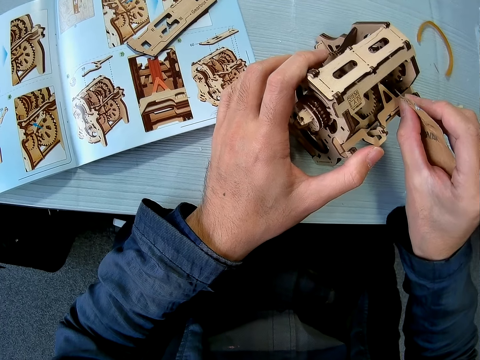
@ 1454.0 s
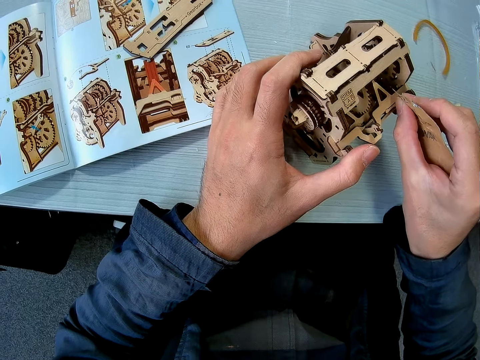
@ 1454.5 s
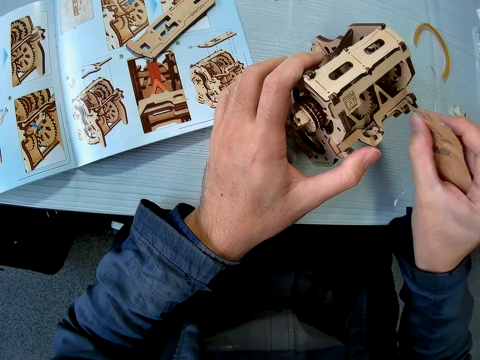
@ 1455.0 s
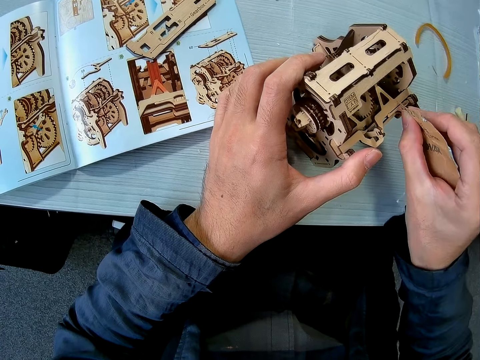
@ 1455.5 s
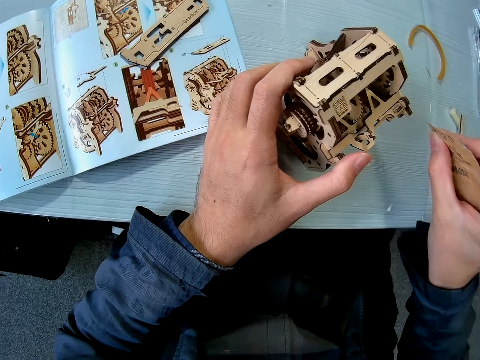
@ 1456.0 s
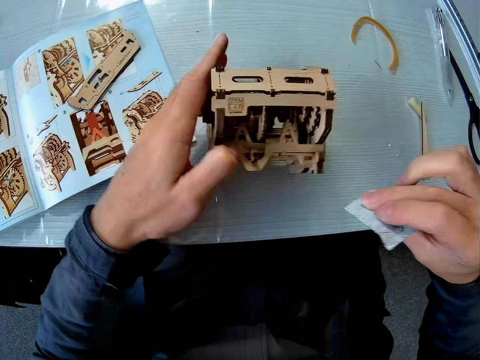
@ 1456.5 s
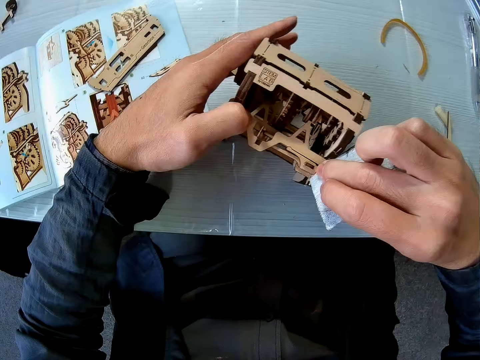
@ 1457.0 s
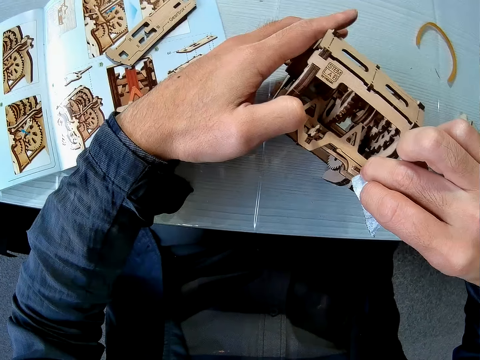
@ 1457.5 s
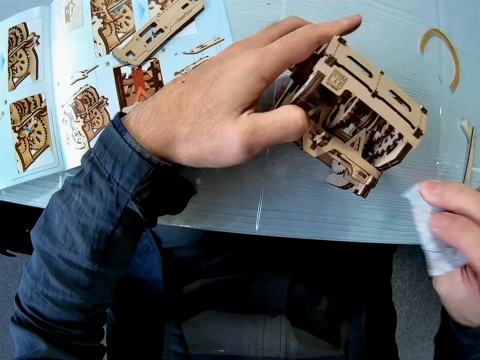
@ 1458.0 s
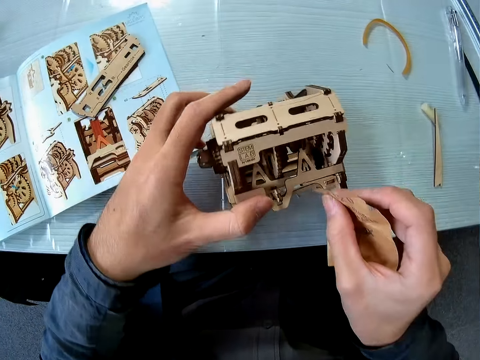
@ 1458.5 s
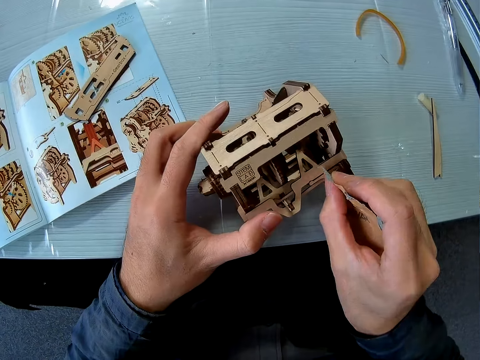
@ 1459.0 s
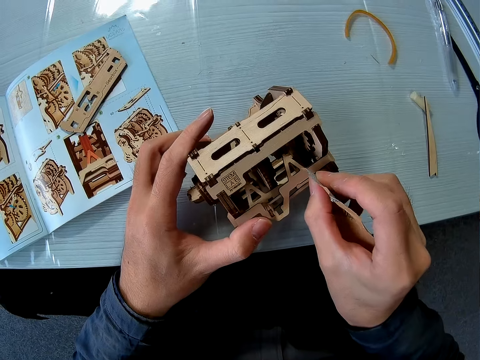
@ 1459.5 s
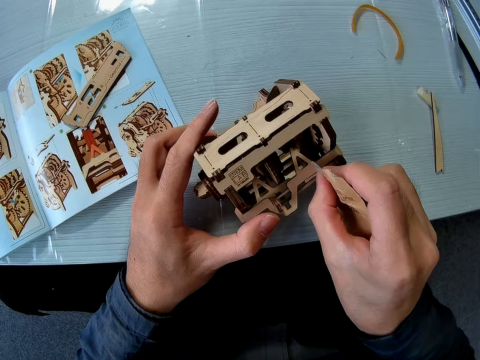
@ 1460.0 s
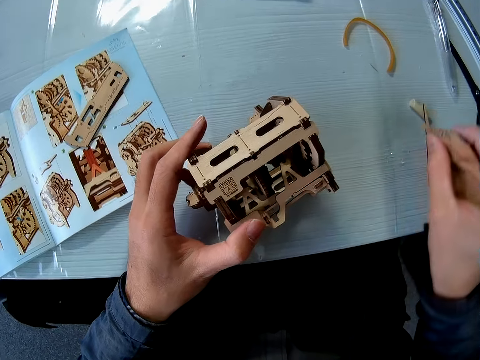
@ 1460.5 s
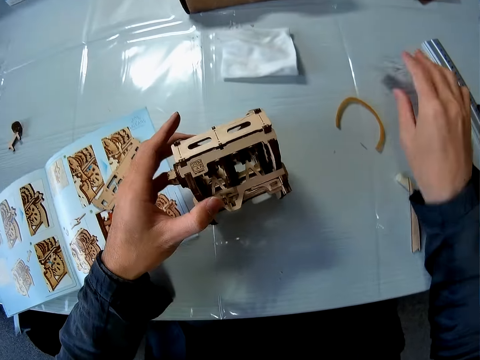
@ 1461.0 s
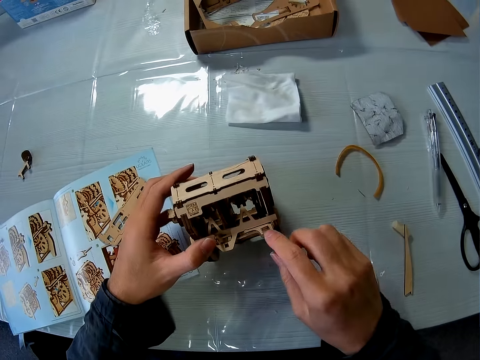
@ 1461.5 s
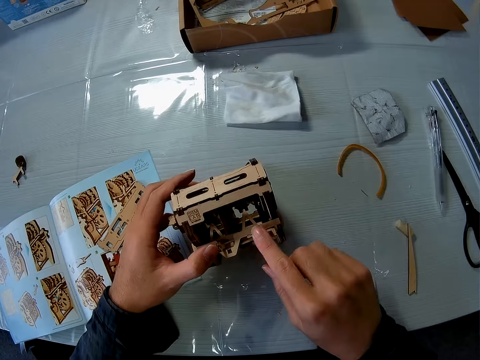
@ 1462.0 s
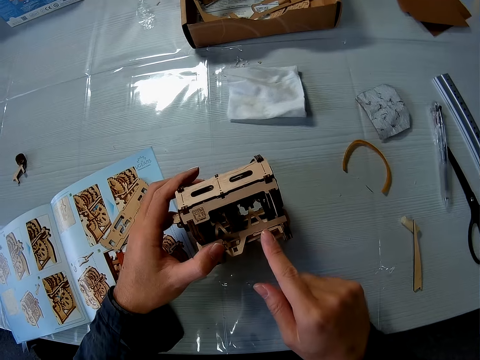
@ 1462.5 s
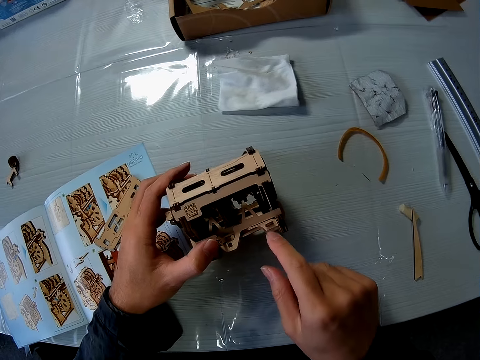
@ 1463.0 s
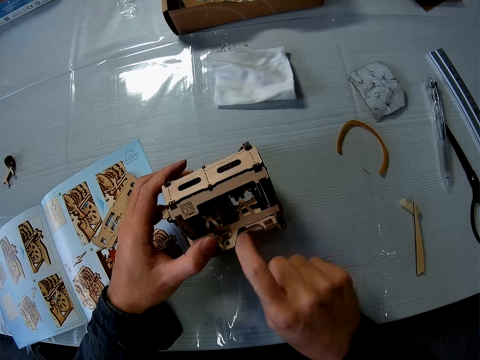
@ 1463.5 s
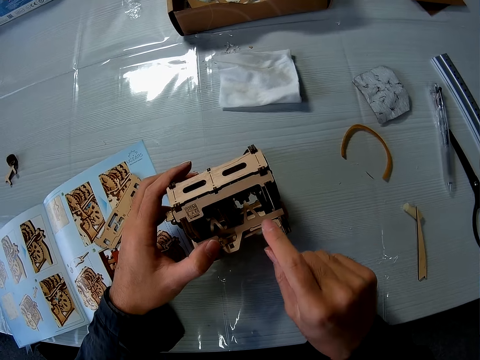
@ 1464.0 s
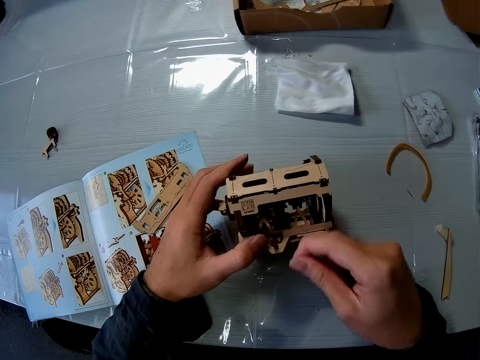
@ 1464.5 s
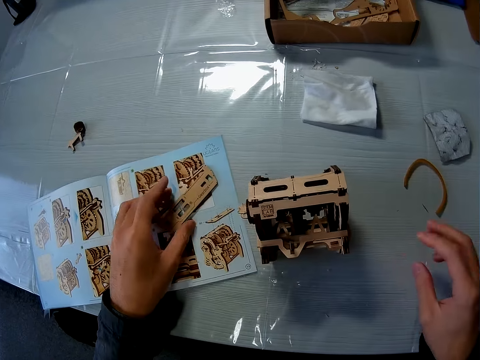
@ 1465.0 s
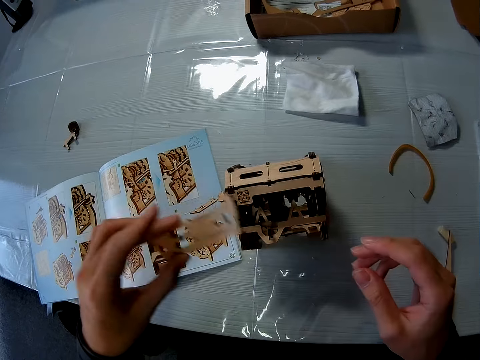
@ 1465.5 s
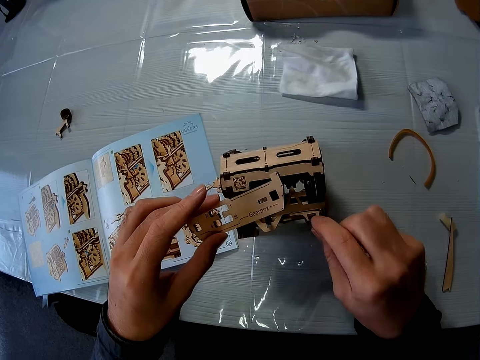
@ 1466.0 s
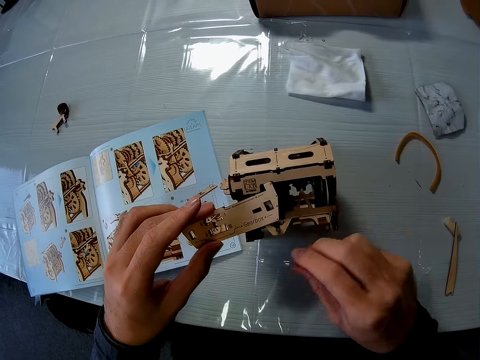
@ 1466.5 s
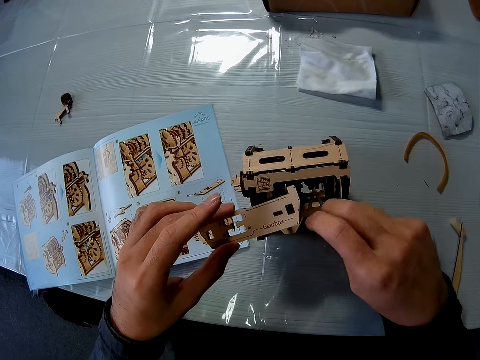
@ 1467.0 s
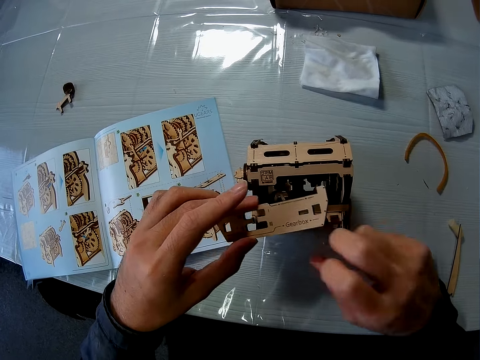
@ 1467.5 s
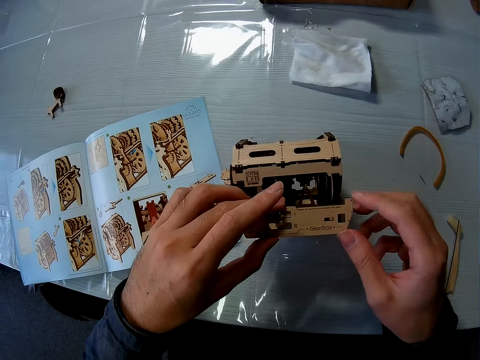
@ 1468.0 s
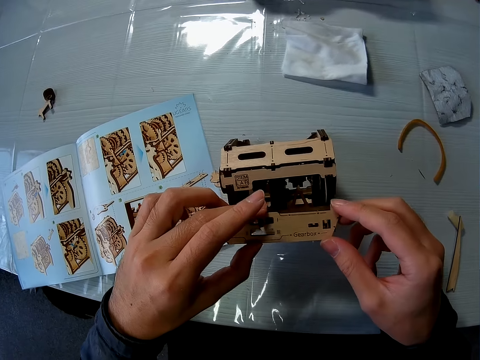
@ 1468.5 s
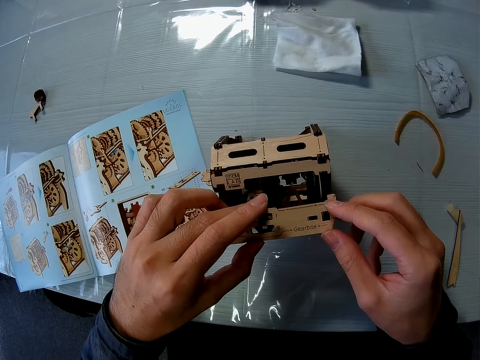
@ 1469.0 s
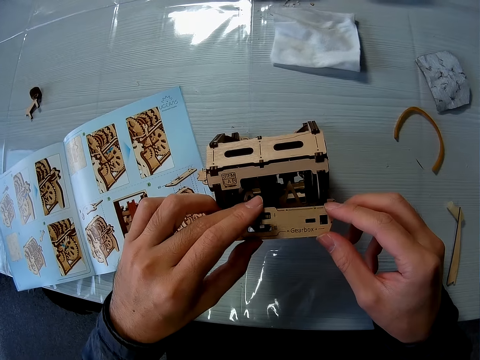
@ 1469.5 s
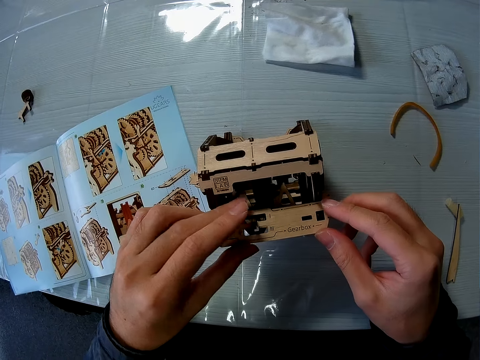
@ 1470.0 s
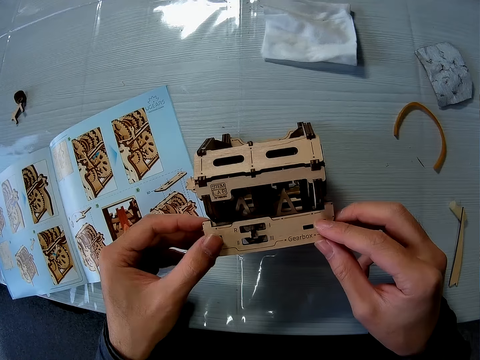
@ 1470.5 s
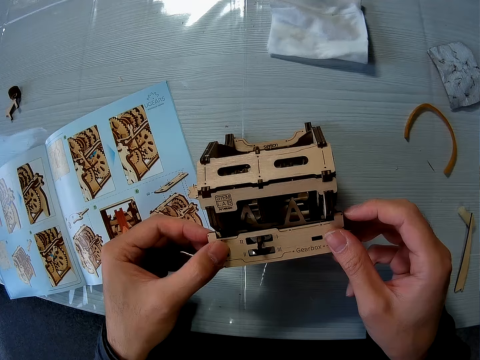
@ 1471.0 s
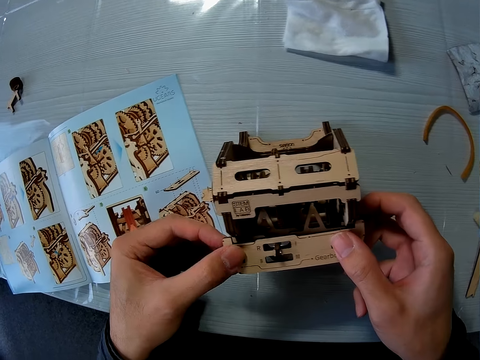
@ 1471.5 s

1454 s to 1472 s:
The camera wearer puts the sandpaper on the table. He wipes the craft or wood puzzle with his finger. He touches the wood puzzle. He picks a piece of the wood puzzle on the table. He wipes the craft with his finger. He constructs the wood puzzle. He fixes the piece to the craft.

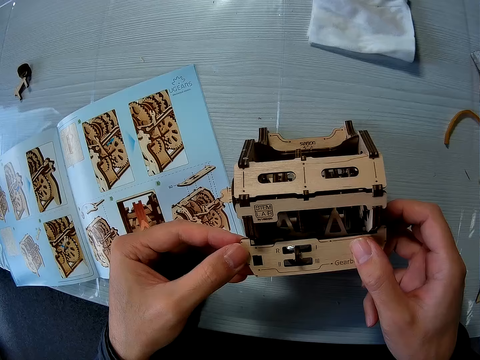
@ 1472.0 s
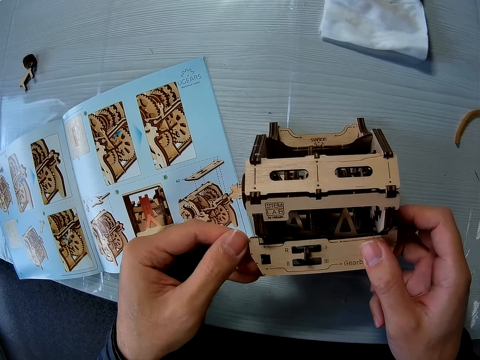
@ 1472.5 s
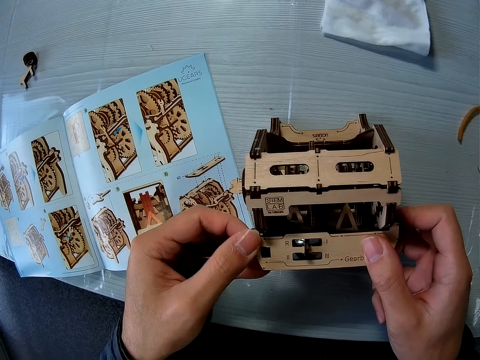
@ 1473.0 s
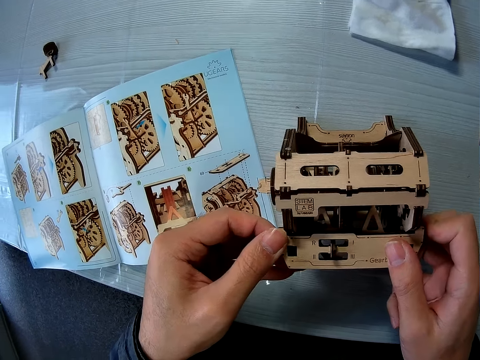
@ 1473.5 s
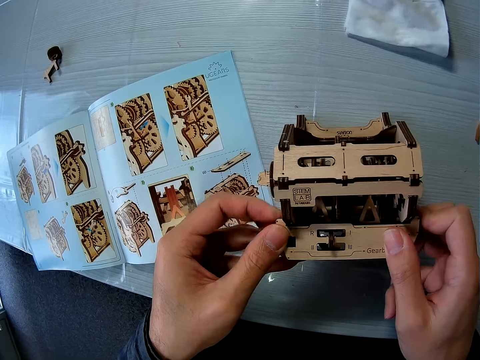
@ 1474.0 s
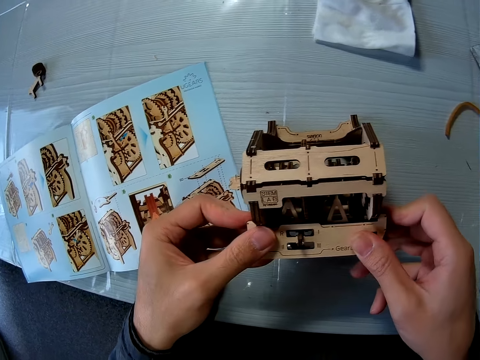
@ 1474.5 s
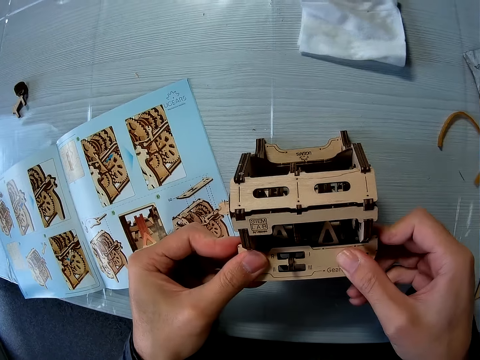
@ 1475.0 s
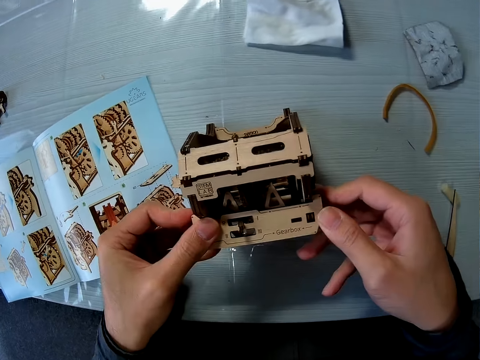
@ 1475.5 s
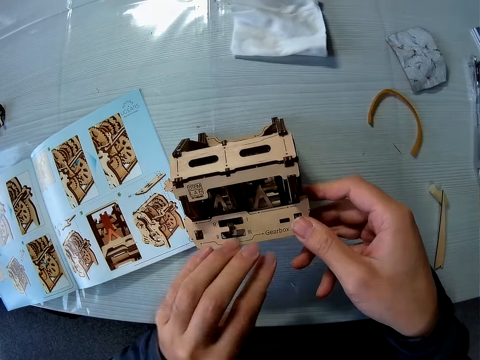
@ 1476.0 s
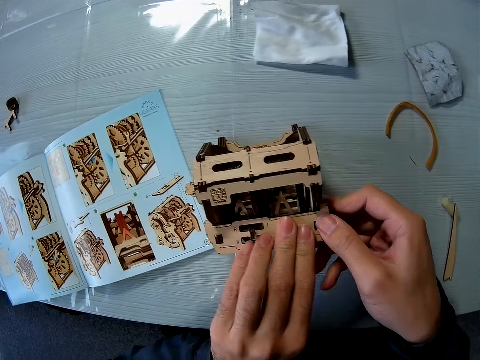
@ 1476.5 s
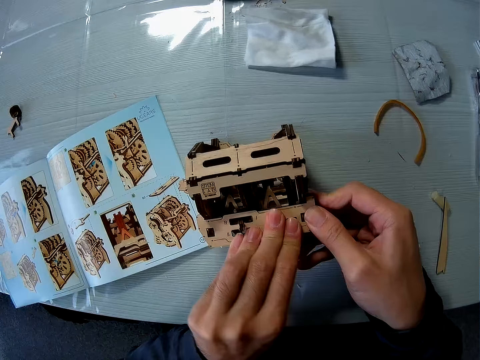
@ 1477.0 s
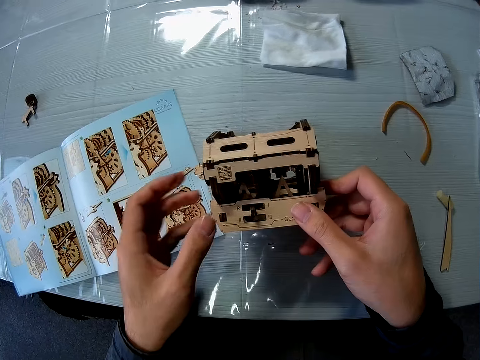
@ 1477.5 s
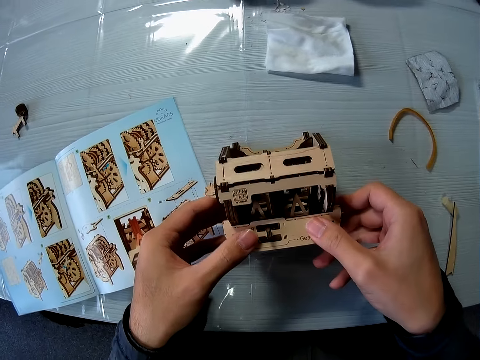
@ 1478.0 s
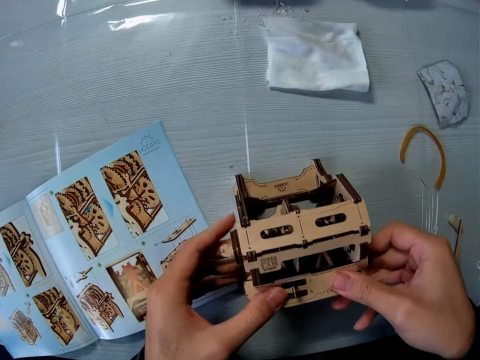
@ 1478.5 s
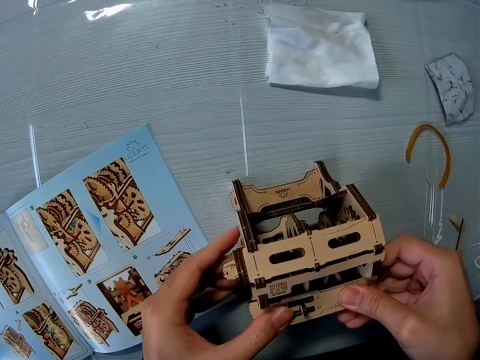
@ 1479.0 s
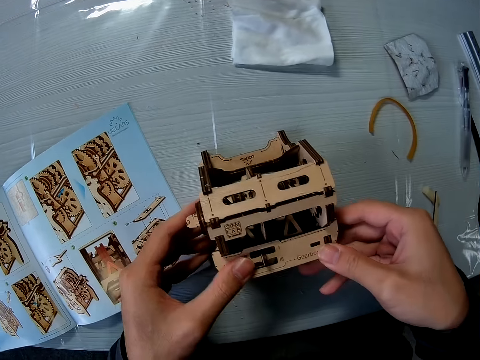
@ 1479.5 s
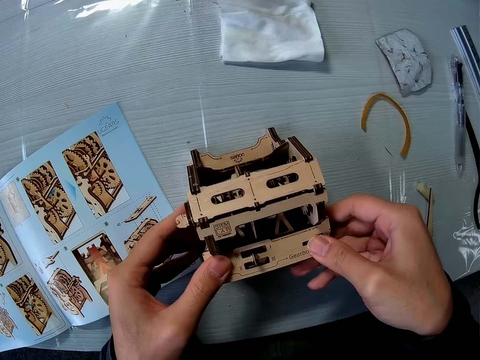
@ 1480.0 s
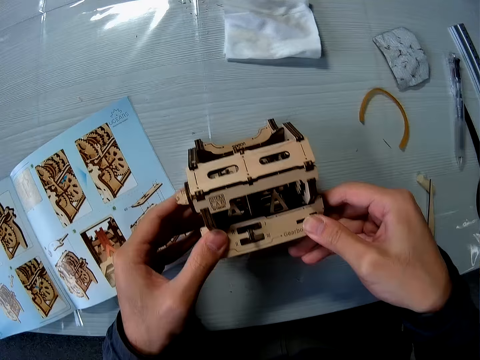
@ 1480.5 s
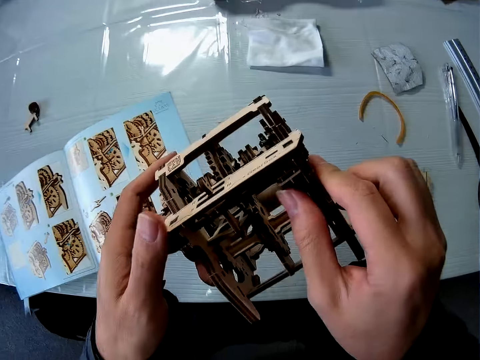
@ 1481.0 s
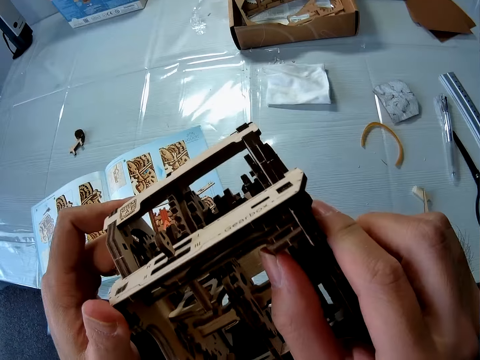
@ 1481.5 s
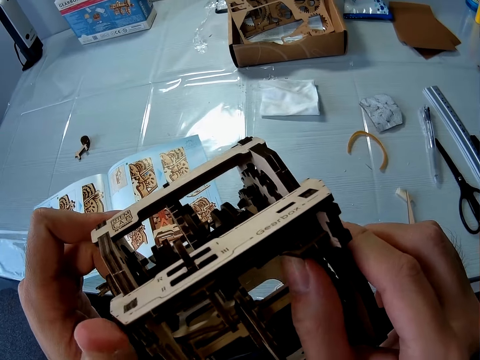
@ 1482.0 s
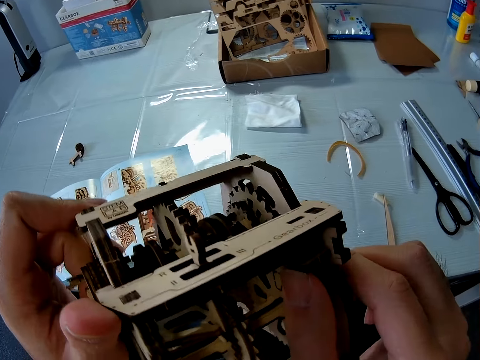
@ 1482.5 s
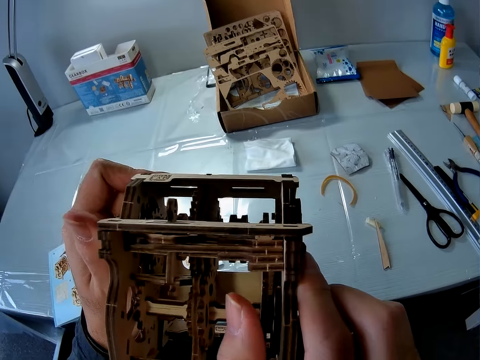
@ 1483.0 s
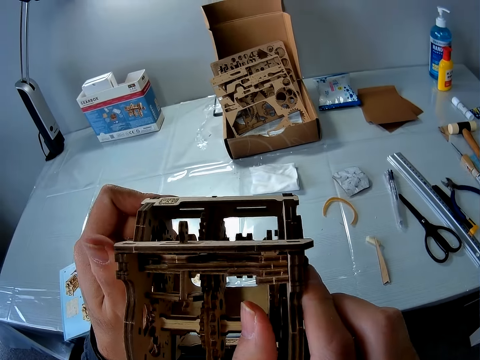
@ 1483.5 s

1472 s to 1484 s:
The camera wearer lifts up the wood puzzle or craft. They look closely at the craft.
